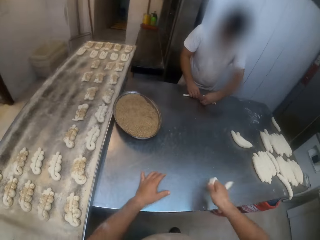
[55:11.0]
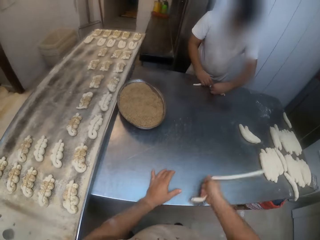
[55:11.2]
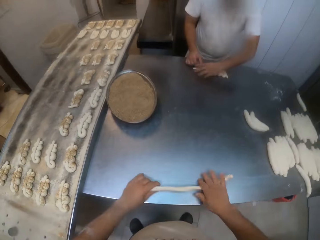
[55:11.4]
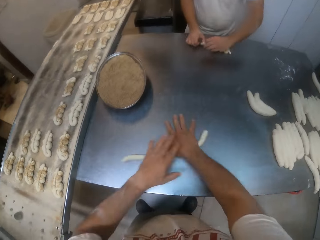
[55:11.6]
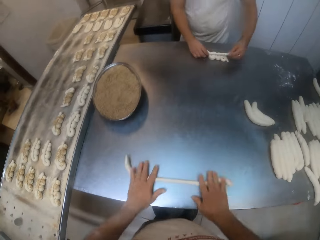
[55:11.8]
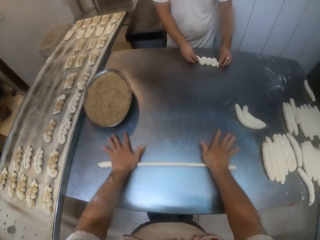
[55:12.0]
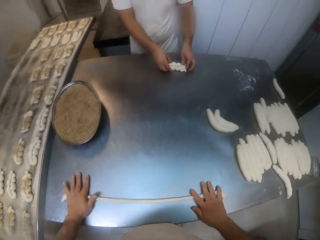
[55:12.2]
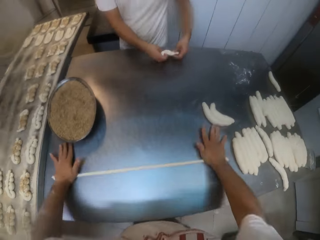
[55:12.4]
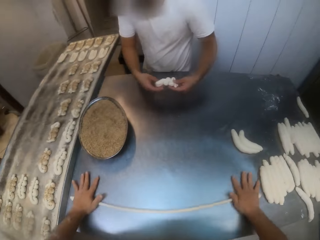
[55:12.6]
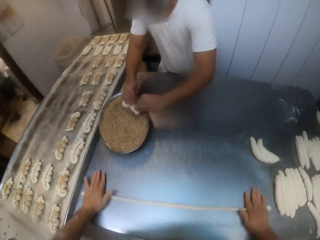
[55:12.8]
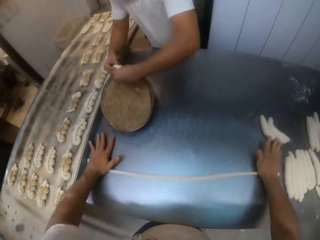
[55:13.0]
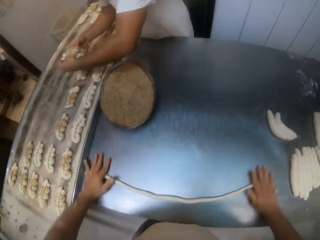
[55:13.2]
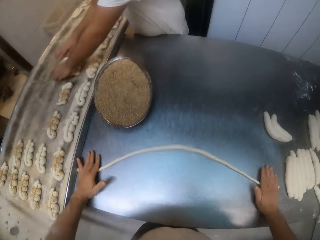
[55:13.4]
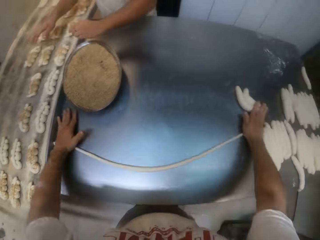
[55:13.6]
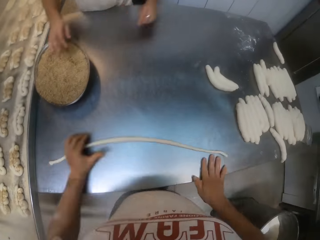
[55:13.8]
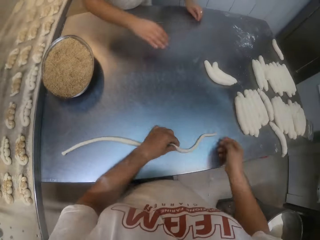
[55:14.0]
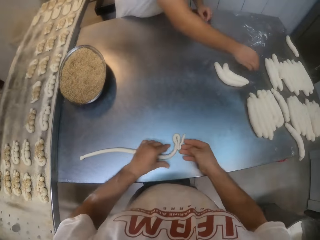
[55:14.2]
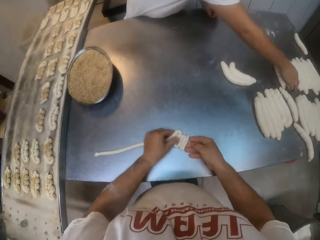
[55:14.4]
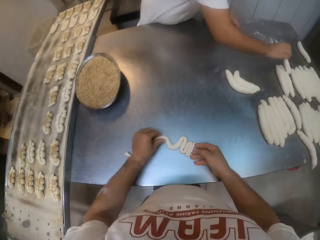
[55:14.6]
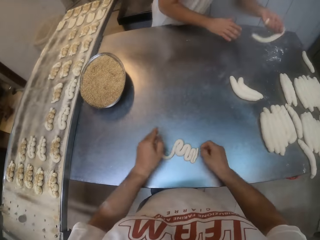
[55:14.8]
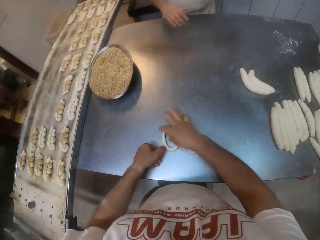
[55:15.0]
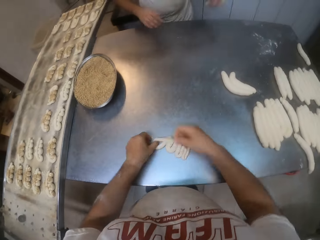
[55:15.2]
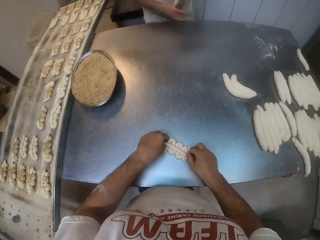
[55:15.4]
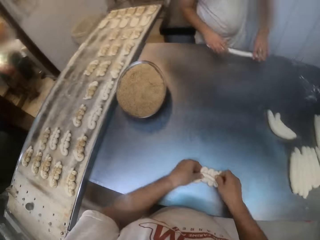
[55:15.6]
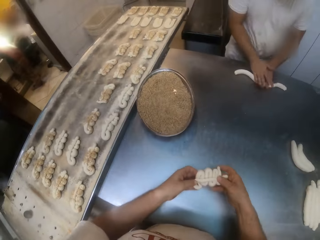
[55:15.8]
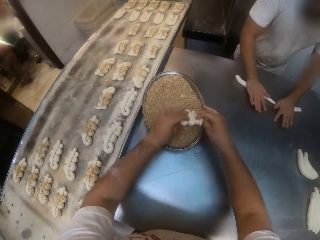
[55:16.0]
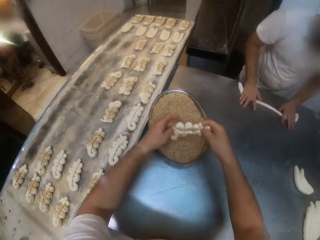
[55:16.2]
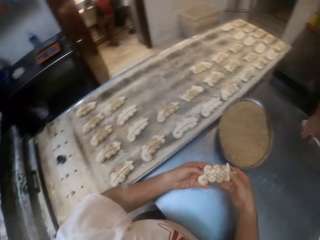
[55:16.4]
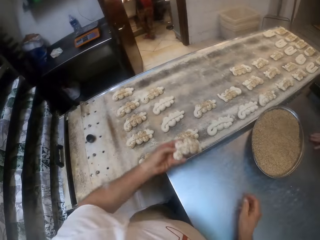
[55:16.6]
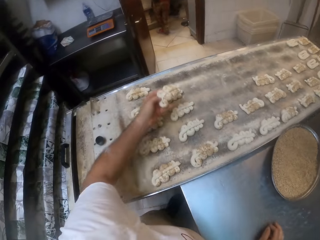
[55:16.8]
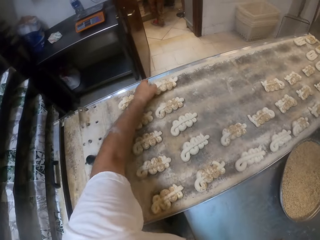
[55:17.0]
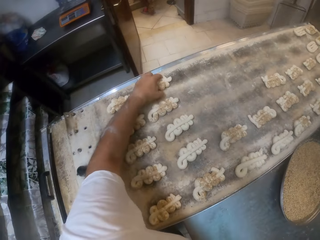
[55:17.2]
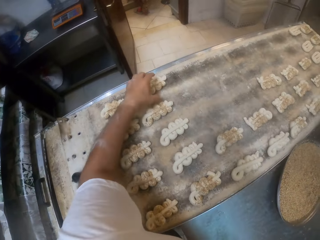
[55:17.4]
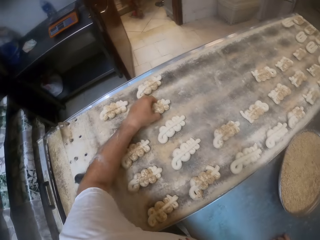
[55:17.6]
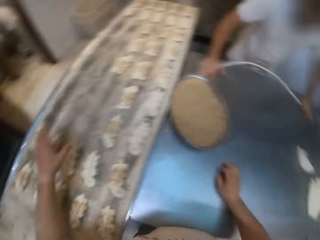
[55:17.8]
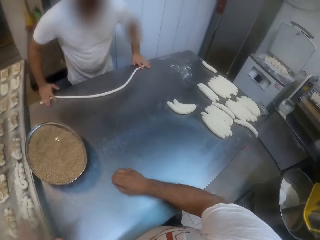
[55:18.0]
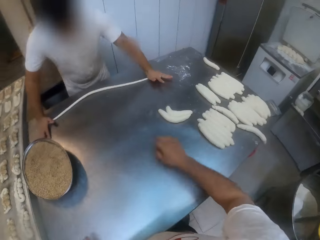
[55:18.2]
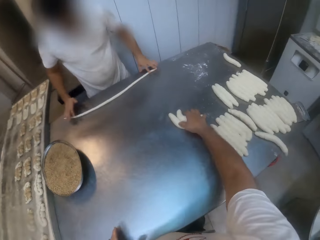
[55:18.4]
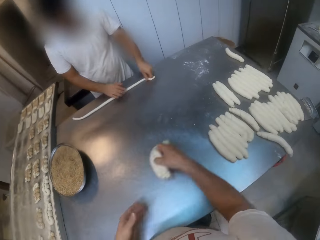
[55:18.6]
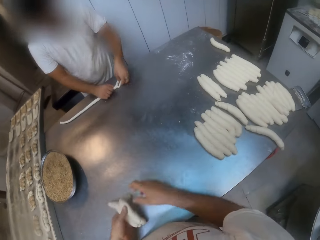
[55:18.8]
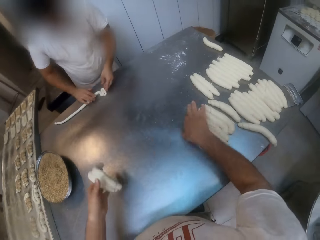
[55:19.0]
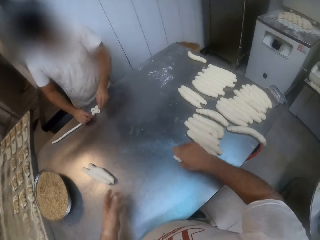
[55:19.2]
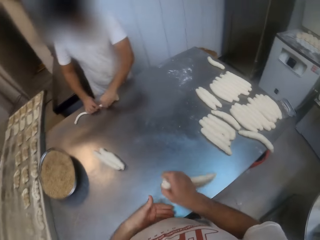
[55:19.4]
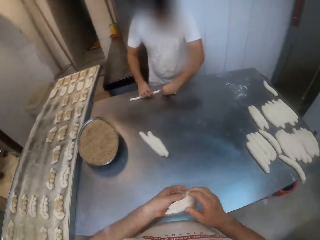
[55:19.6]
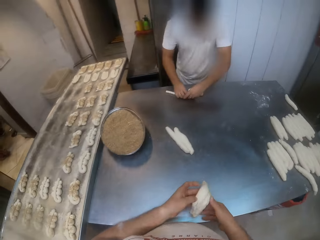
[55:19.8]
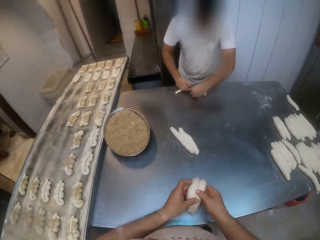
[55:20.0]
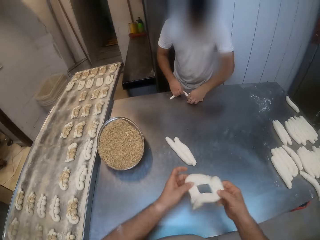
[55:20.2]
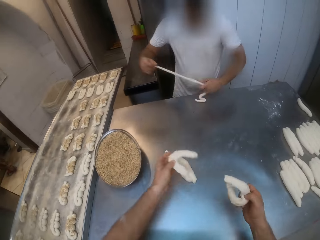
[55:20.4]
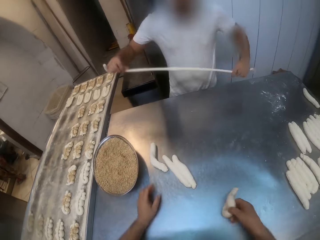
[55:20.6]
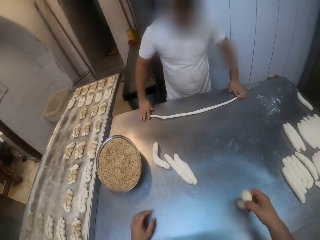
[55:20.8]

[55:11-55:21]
The camera wearer rolls the dough on the table with both hands. He kneads the dough. A man dips the dough in the plate of sugar on the table with both hands and drops the dough on the table with both hands. The camera wearer folds the dough on the table with both hands. He shapes the dough. The man rolls the dough on the table with both hands. The camera wearer dips the dough in the plate of sugar on the table with both hands. He drops the dough on the tray with his left hand. He picks up the dough, throws down the dough on the table and picks up the dough.

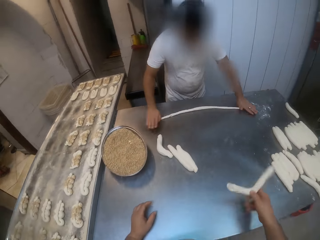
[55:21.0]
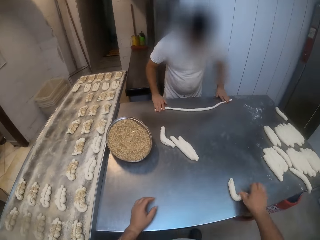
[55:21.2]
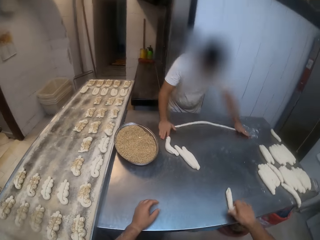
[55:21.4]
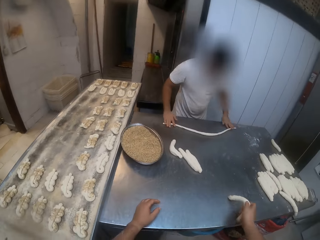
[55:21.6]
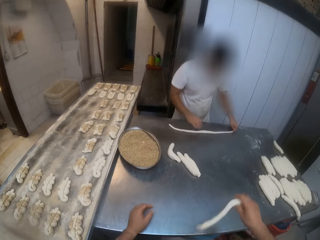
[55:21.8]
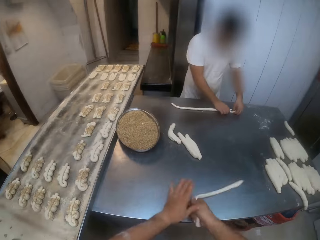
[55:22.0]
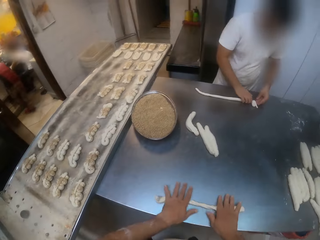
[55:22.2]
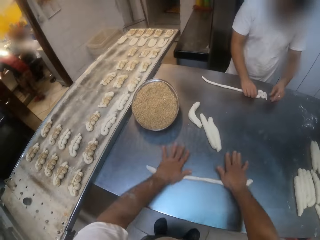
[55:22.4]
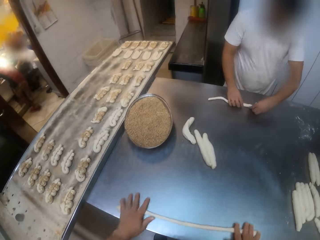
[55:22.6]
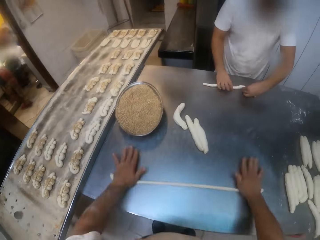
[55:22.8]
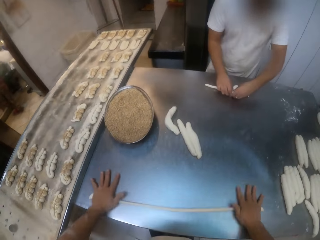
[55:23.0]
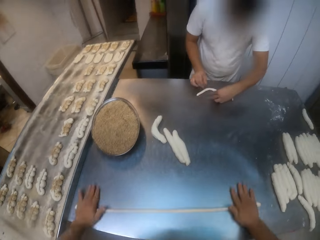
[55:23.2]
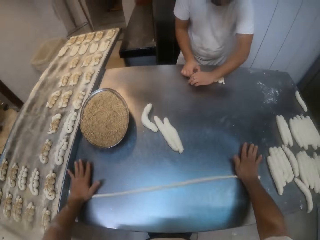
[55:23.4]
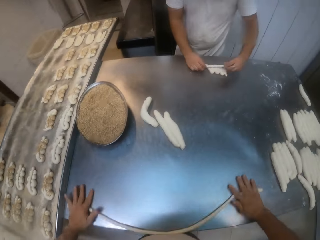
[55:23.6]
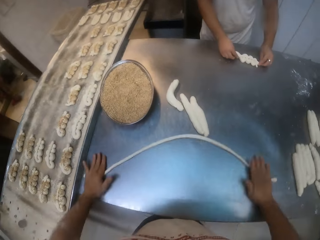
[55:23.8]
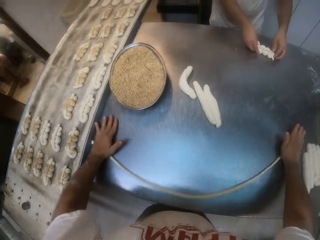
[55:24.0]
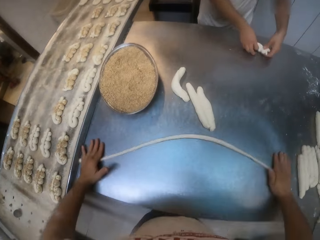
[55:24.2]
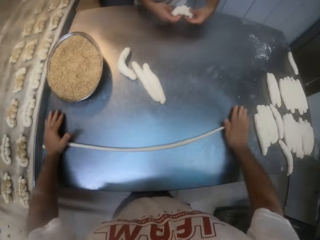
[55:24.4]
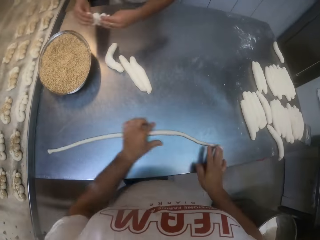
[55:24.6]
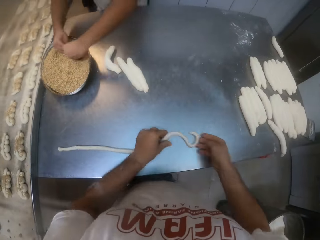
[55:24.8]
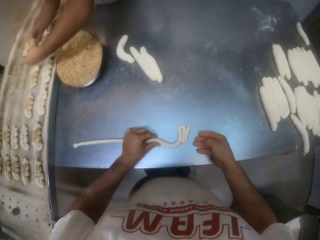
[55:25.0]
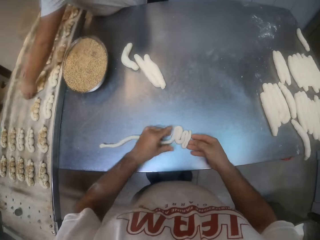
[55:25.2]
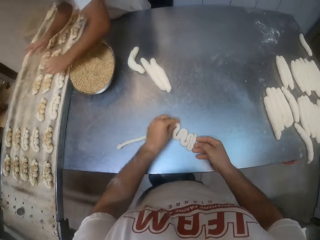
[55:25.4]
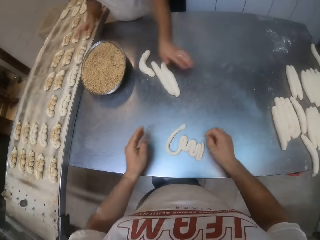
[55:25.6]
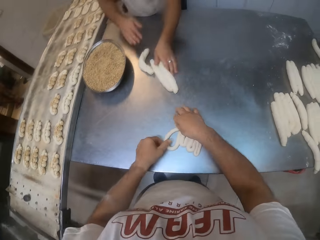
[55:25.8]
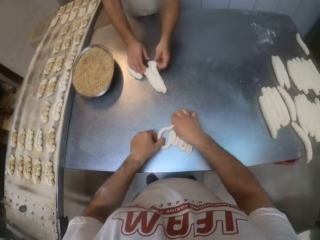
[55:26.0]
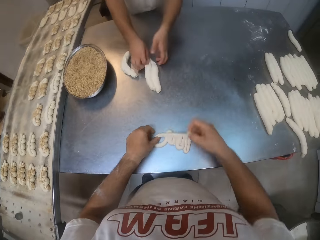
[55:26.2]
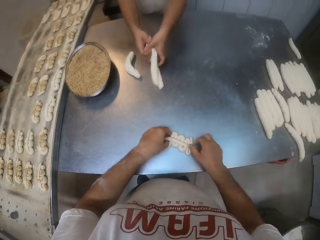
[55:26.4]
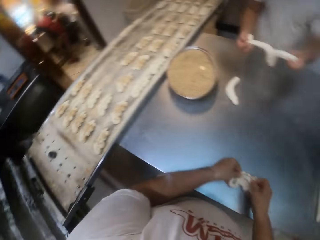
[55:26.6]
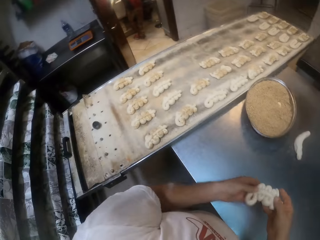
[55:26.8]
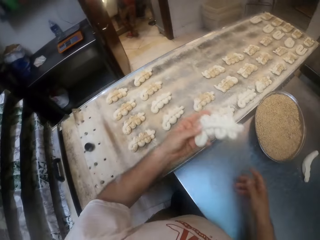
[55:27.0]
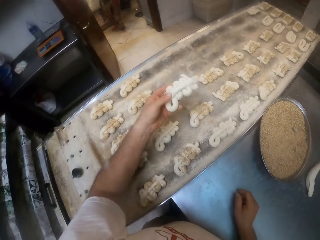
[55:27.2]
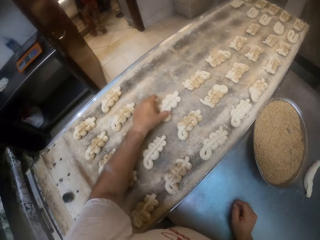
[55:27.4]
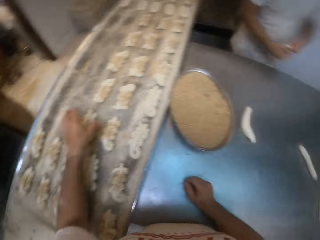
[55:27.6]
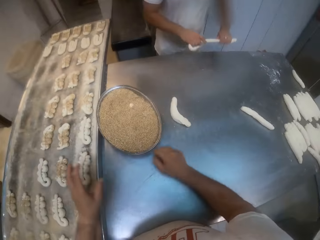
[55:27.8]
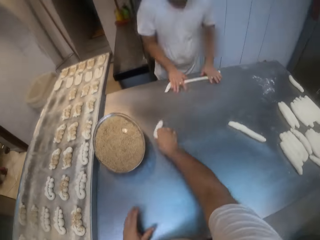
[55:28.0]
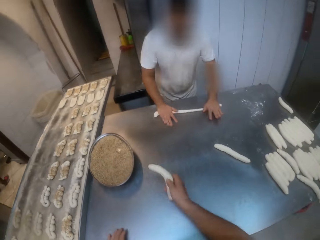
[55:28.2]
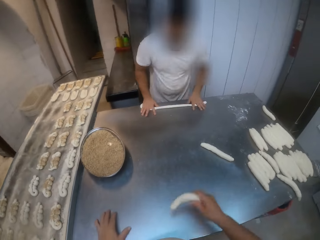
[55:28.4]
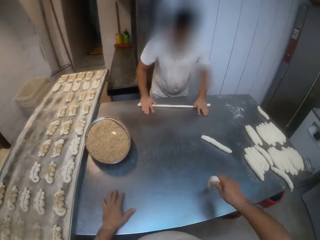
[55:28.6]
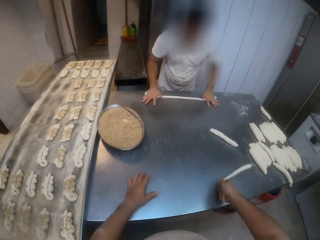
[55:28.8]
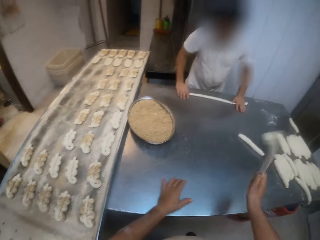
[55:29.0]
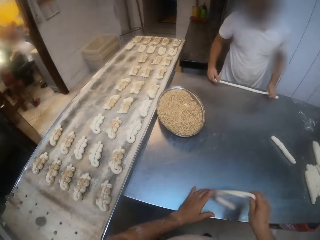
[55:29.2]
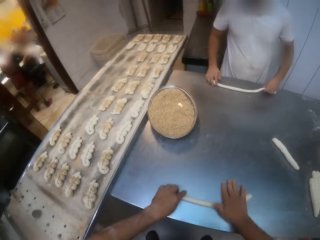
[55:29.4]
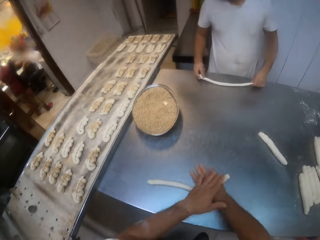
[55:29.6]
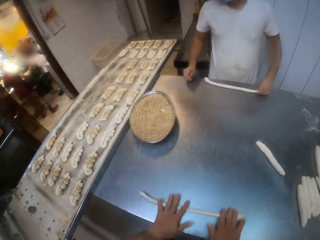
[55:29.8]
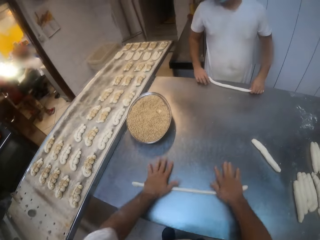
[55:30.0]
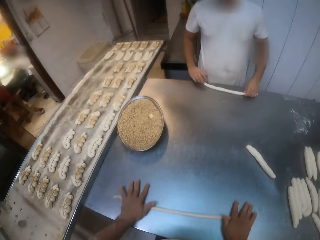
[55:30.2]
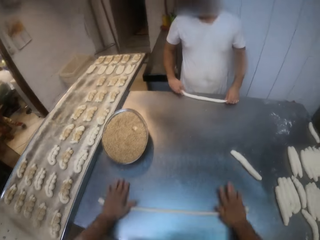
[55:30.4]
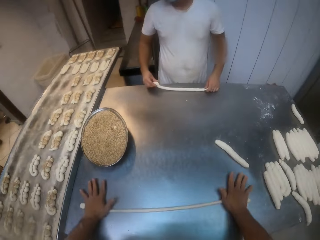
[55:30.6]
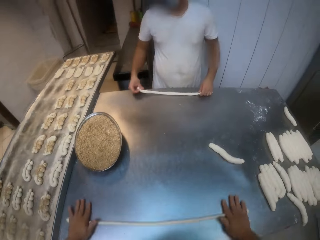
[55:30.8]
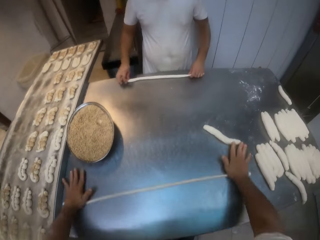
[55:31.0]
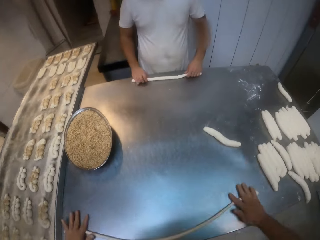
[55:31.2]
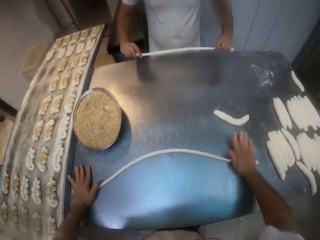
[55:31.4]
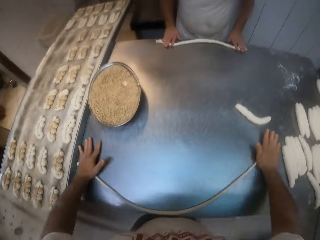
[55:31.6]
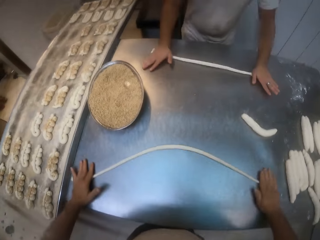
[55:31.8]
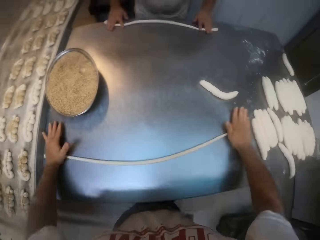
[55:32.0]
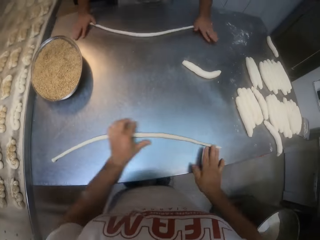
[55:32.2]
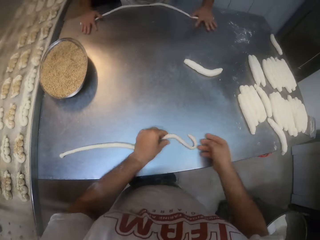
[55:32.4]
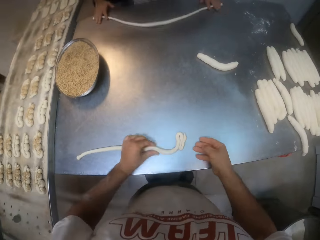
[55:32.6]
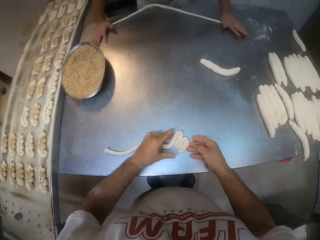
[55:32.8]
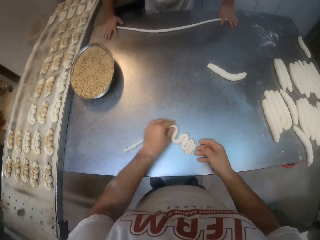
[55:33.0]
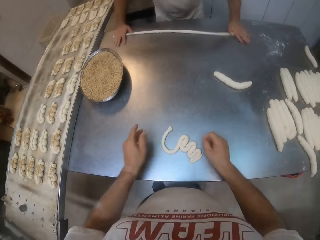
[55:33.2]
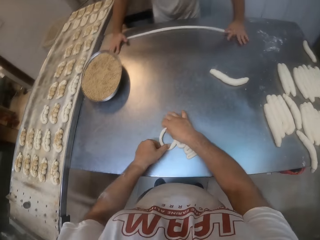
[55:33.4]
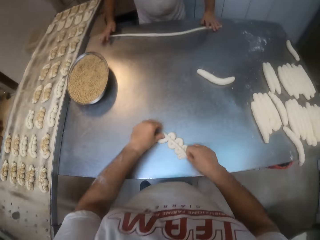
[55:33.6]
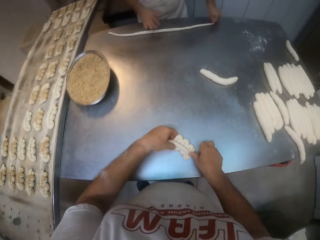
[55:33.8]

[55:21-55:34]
The camera wearer throws down the dough on the table. He rolls the dough on the table with both hands. He kneads the dough. A man folds the dough on the table with both hands. The man dips the dough in the plate of sugar on the table with both hands. The camera wearer folds the dough on the table with both hands. The man drops the dough on the table with both hands. The camera wearer shapes the dough. He drops the dough on the tray with his left hand. The man rolls the dough on the table with both hands. The camera wearer picks up the dough and kneads the dough. He rolls the dough on the table with both hands. He folds the dough on the table with both hands. He shapes the dough.
